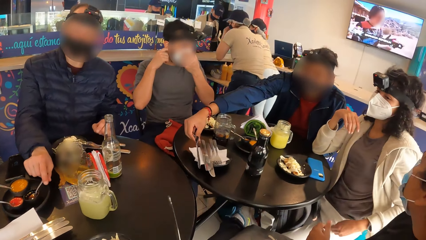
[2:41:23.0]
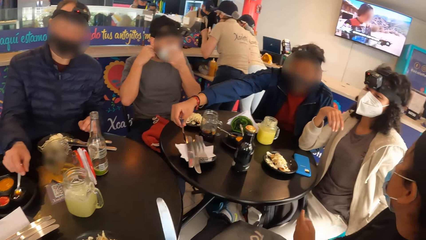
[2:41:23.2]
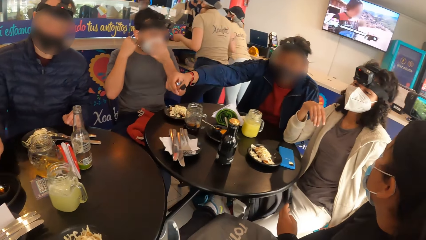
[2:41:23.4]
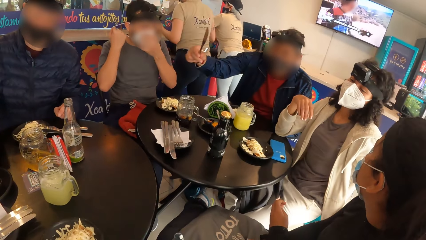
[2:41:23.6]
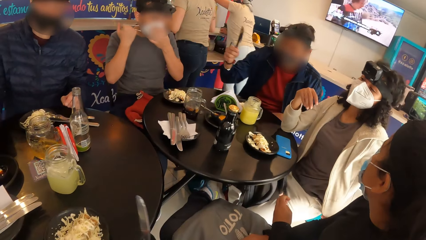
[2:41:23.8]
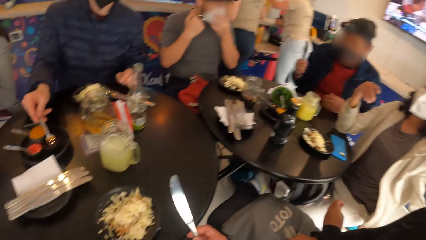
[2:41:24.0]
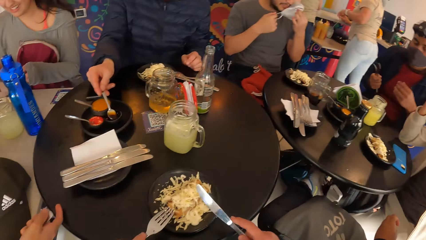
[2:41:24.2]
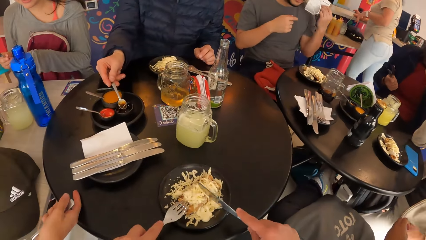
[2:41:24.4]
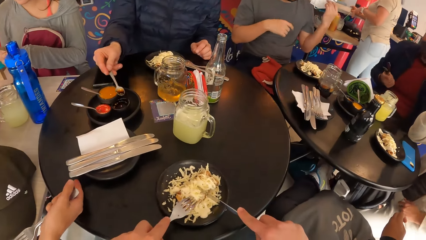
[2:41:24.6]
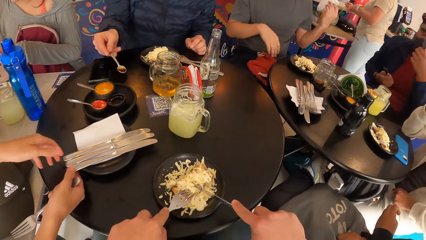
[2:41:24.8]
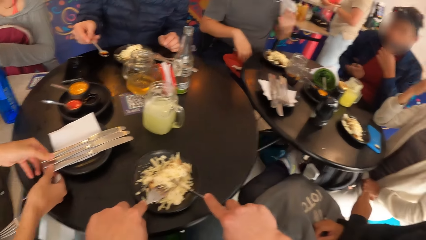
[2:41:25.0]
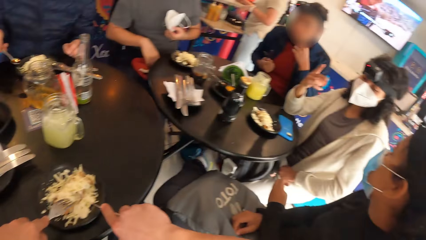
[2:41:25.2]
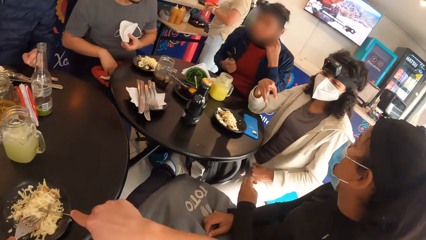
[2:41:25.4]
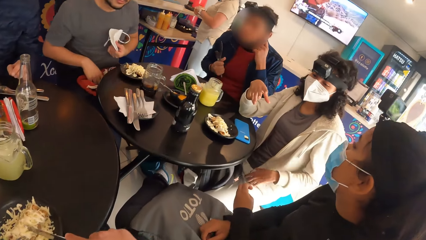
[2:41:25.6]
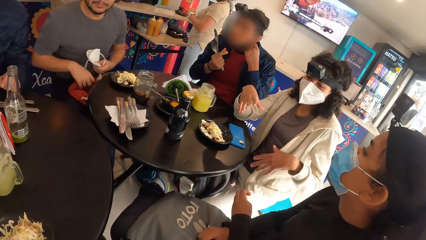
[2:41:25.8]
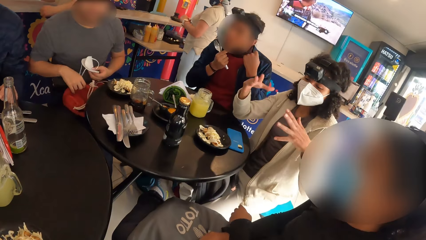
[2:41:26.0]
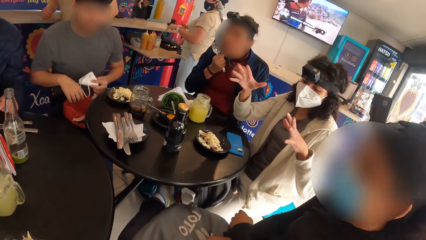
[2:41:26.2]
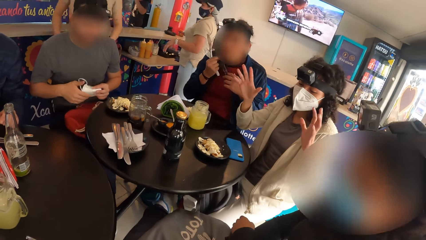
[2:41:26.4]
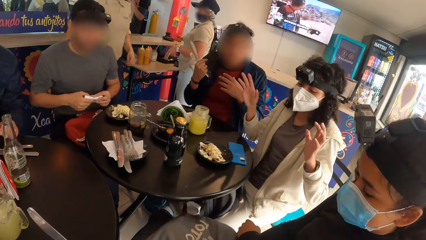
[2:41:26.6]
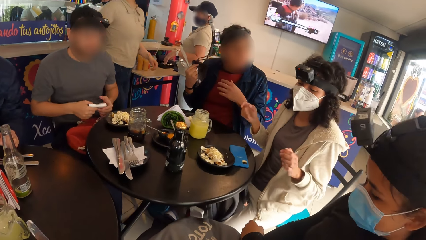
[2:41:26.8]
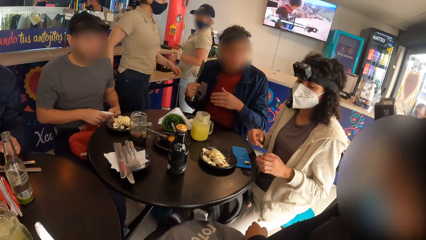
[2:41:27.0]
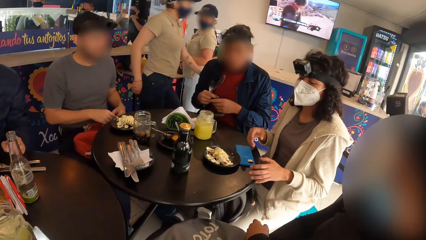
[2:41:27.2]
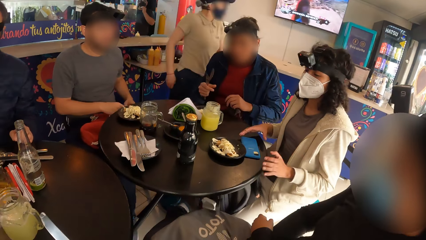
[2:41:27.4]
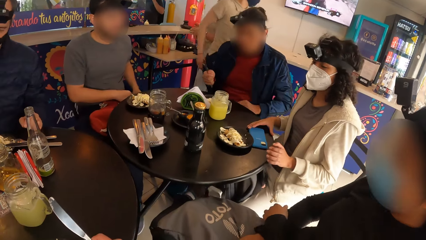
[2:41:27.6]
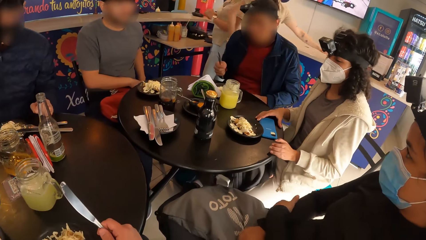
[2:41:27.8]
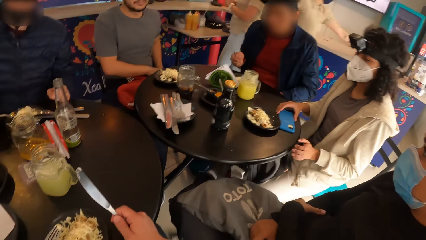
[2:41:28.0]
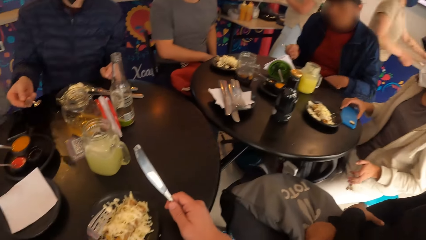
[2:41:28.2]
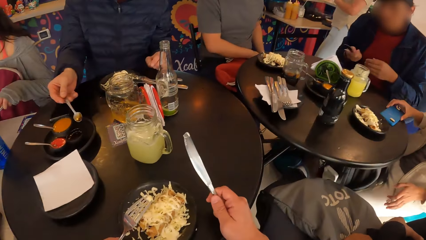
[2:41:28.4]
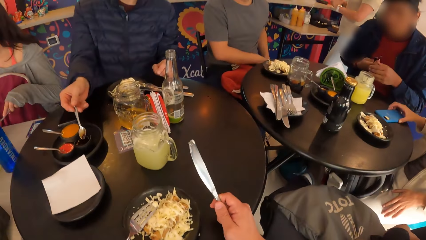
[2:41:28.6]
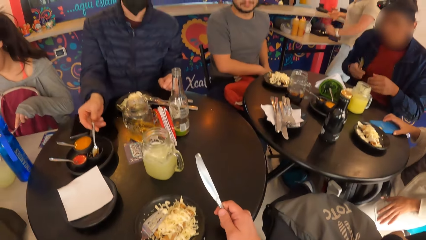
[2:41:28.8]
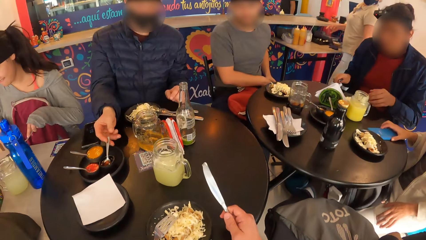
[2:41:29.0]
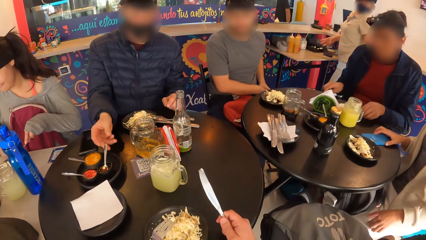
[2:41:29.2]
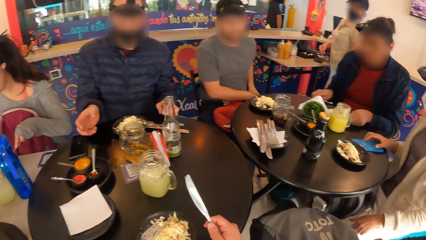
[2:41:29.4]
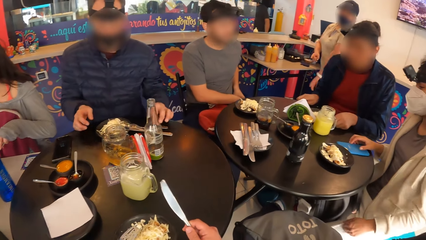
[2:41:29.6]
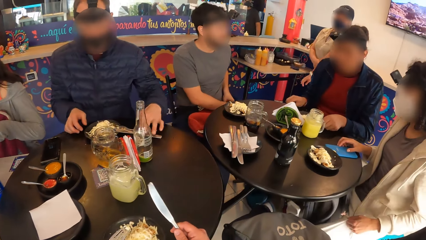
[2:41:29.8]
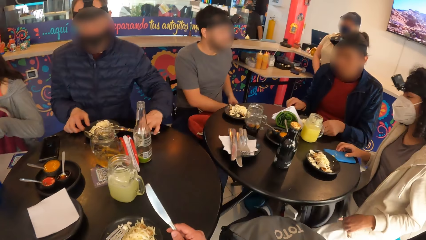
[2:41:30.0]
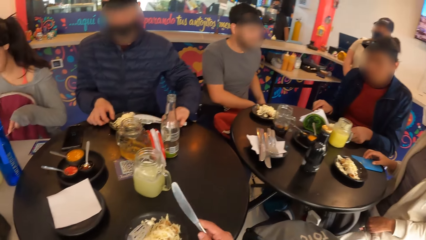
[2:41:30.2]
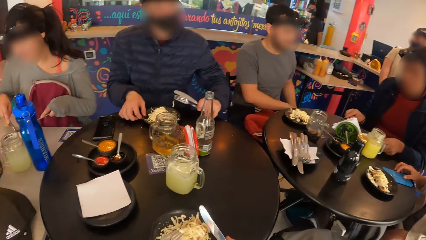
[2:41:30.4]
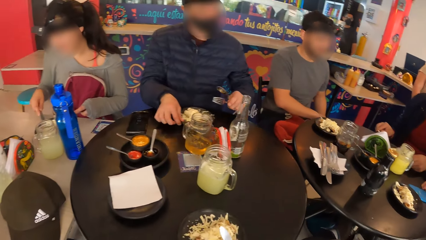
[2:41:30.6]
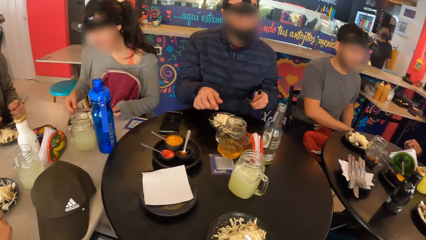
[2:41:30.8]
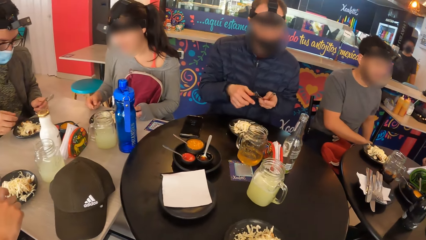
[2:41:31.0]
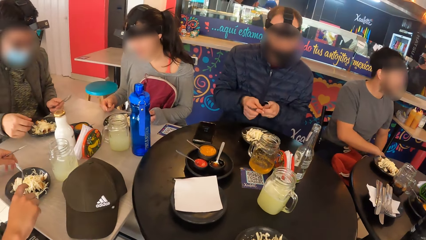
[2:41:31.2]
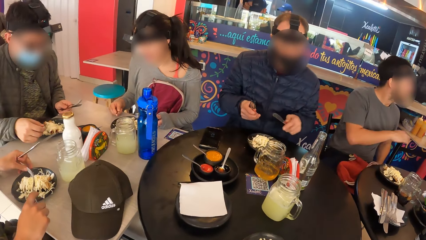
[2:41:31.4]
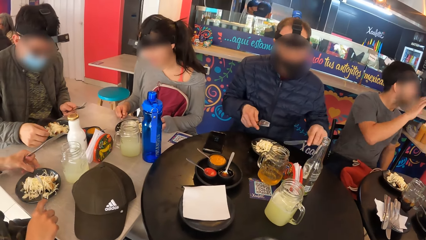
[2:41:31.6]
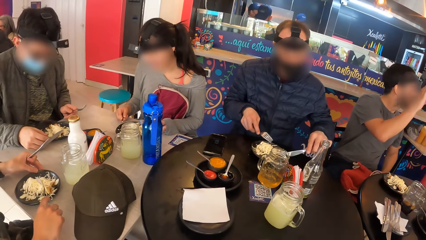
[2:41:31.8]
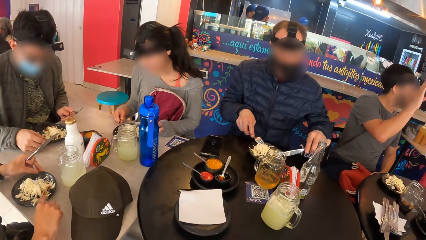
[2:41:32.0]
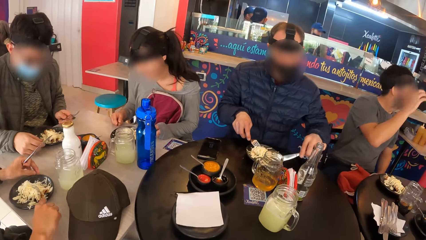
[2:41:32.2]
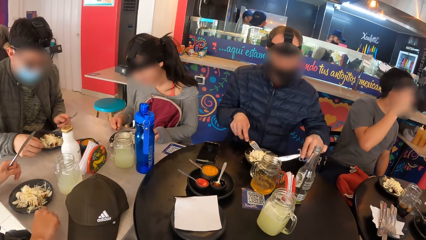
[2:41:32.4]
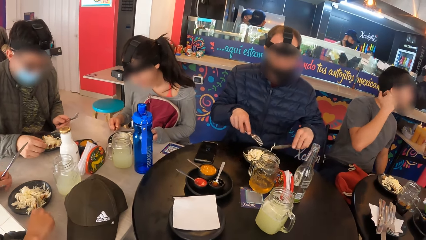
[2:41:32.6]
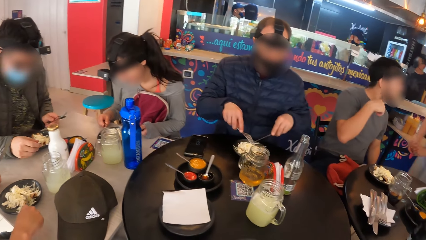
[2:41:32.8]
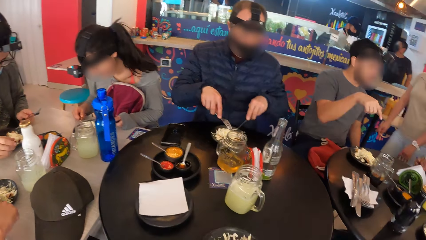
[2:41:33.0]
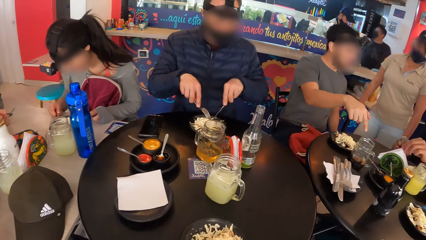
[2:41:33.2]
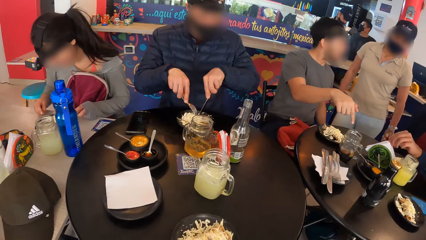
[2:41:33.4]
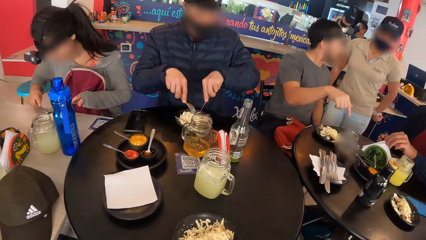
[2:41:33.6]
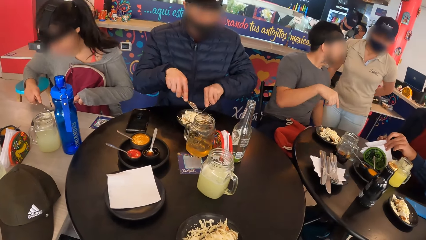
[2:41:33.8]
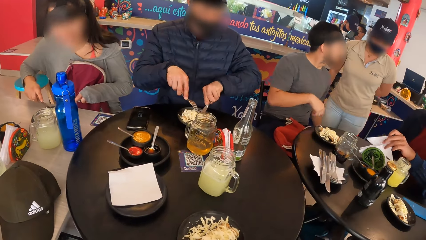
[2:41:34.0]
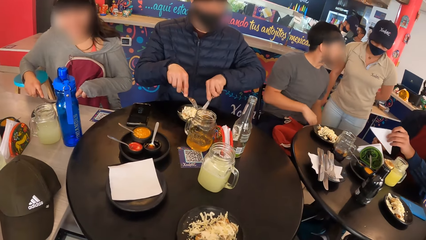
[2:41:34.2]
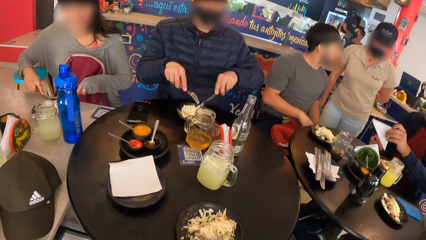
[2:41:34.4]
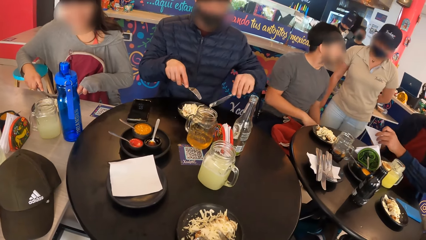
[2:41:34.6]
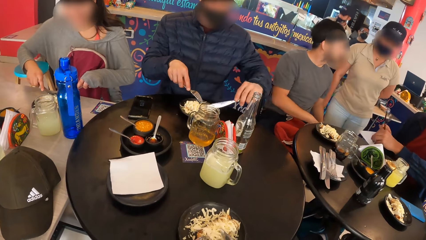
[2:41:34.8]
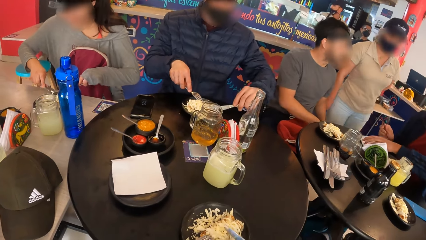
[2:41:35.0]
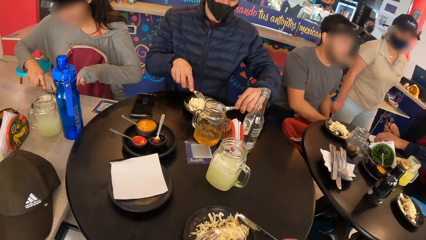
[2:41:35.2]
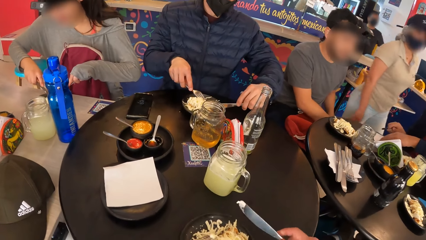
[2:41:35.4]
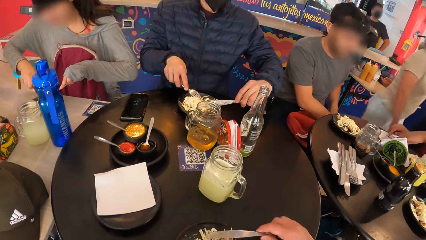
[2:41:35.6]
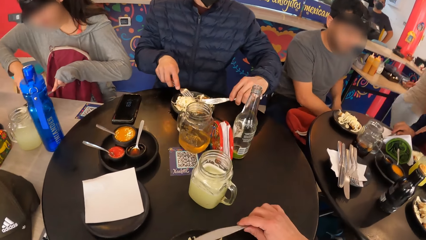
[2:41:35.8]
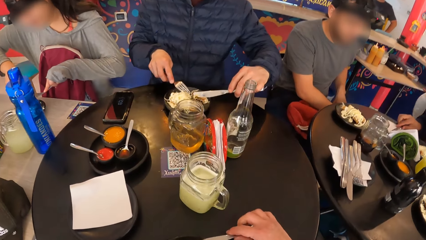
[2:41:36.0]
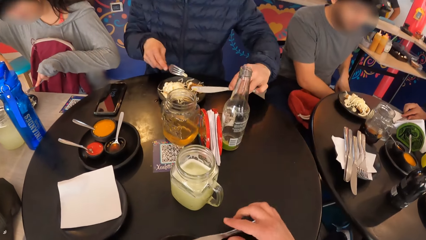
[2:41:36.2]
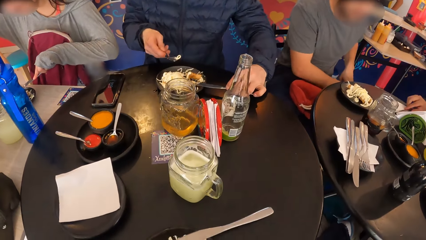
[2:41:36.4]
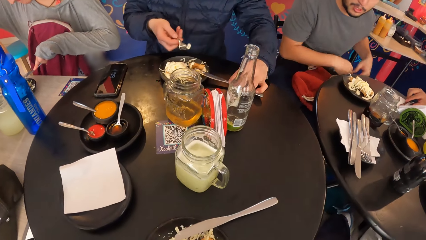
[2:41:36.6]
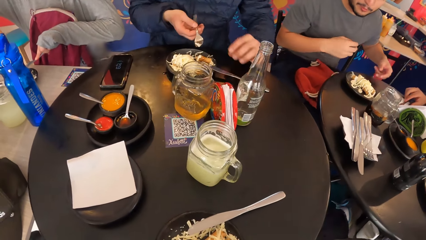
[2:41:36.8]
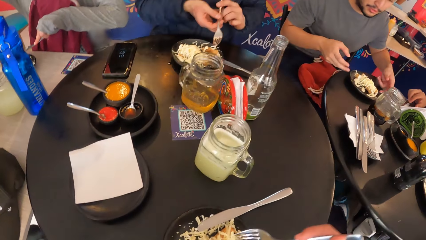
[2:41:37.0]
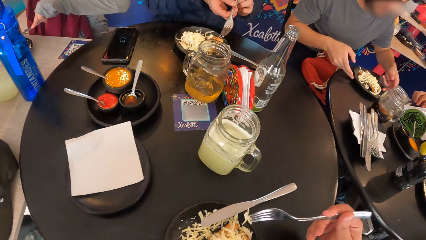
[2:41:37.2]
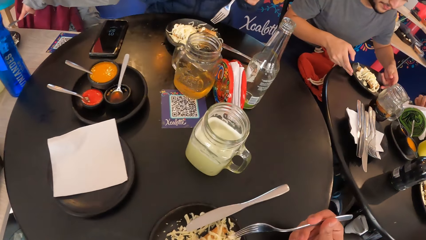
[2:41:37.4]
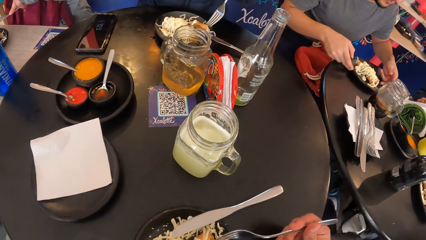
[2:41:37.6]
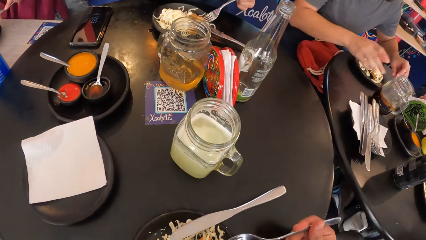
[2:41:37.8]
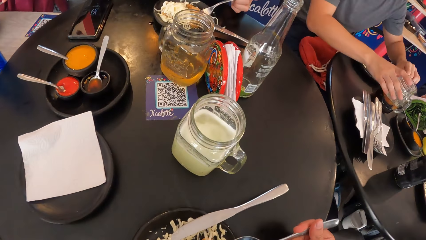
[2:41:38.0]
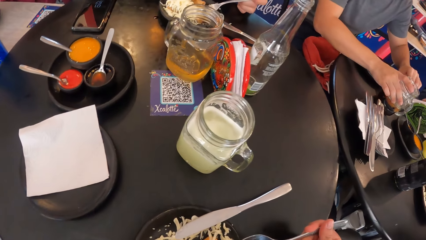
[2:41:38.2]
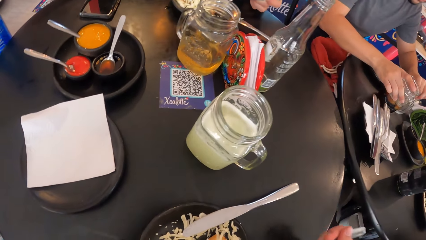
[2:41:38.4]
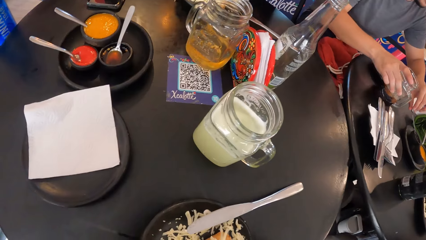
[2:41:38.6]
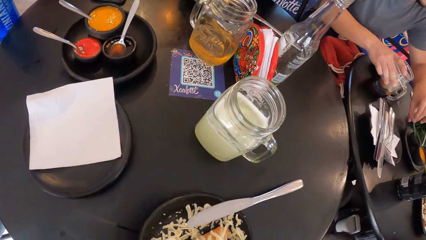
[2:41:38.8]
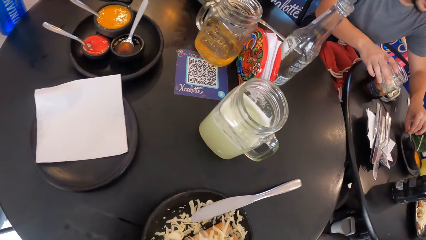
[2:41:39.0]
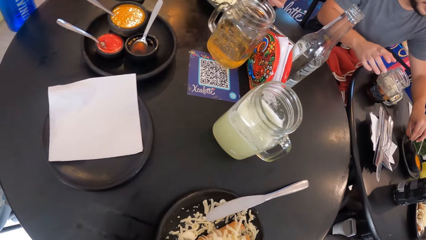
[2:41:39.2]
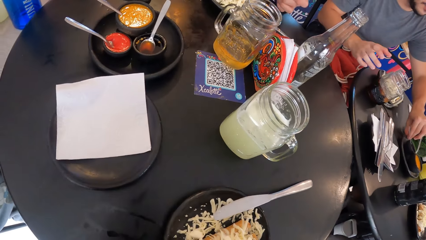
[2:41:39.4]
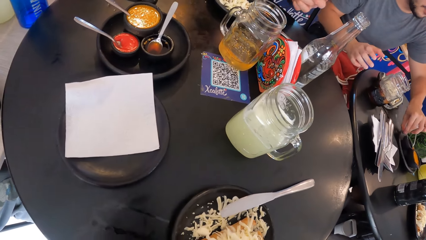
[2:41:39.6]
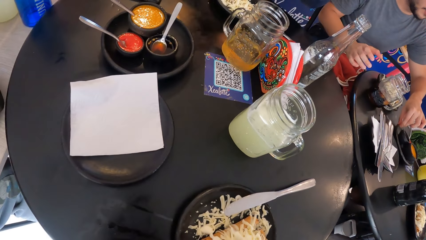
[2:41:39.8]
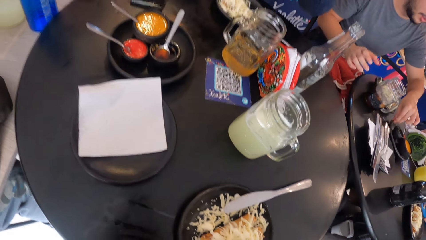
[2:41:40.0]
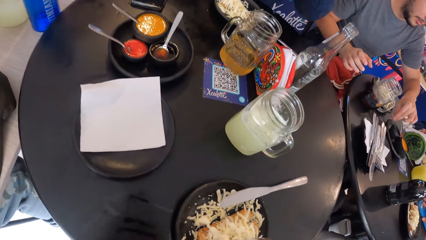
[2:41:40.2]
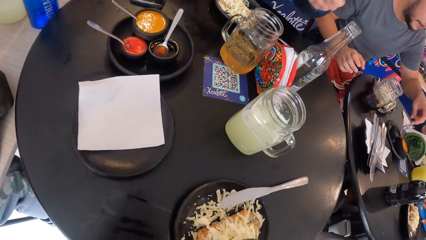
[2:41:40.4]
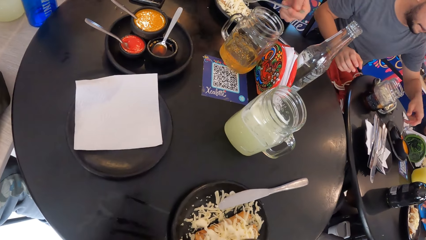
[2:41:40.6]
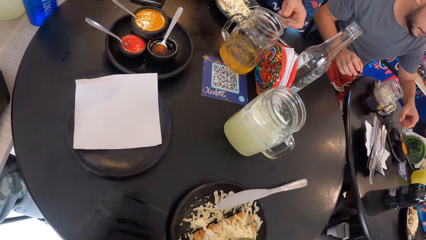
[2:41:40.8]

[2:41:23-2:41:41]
A man takes a spoon from a bowl in the plate on the table with his right hand. A woman interacts with another woman. The man takes some sauce from the bowl with the spoon in his right hand. The camera wearer takes food from the plate. Another man takes off the facemask from his face with both hands. The first woman interacts with the other woman. Another man puts the facemask in his trouser pocket with his left hand. The second man places the facemask on his pelvis with his right hand. The second woman moves the phone on the table with her right hand. The first man drops the spoon in the bowl with his right hand, picks the fork and the knife from the table with his left hand, and passes the fork in his left hand to his right hand. The first man takes food from the plate and cuts the pastry in the plate with the fork in his right hand and the knife in his left hand. The third man interacts with a waitress. The second man picks a napkin from the table with his left hand. The third man points at the food on the table. The waitress interacts with the third man. A third woman cuts some pastry with a knife in her right hand and a fork in her left hand. The second man places the napkin on the table with his left hand. The waitress walks around. The second man places the fork and knife in his right hand on the napkin on the table. The camera wearer drops the knife on the plate of coleslaw with his right hand. The first man drops the knife on the plate with his left hand and passes the fork in his right hand to his left hand. The third man moves items on the table. The camera wearer takes some coleslaw from the plate with the fork in his right hand. The first man eats the pastry with the fork in his left hand. The third man pulls a cup on the table closer with his right hand, pulls a plate on the table closer with his left hand, and picks a spoon from a bowl in the plate with his left hand.
